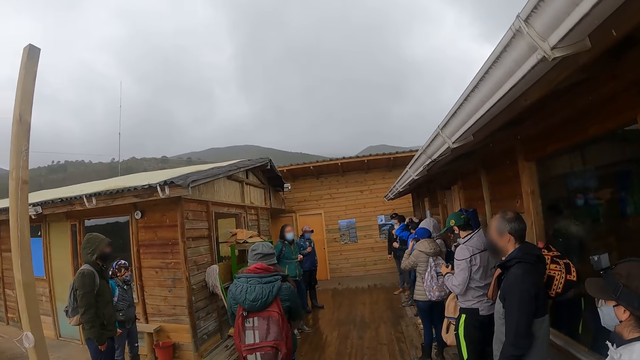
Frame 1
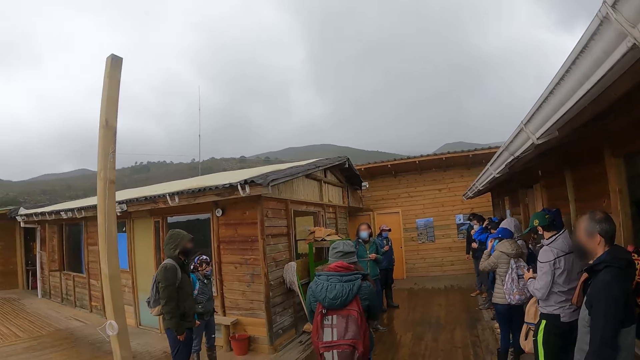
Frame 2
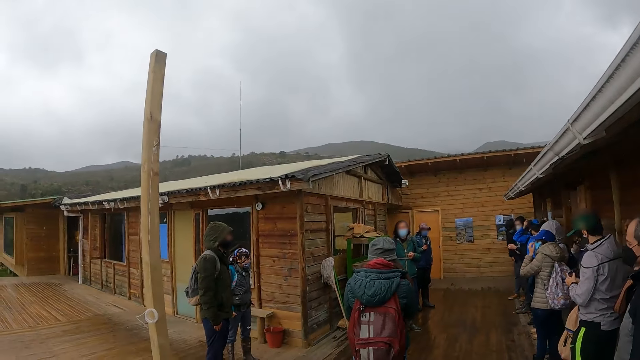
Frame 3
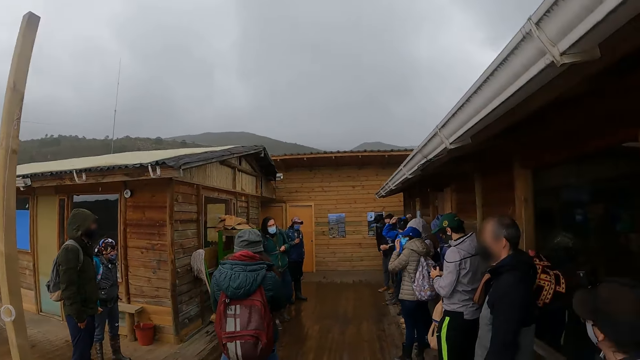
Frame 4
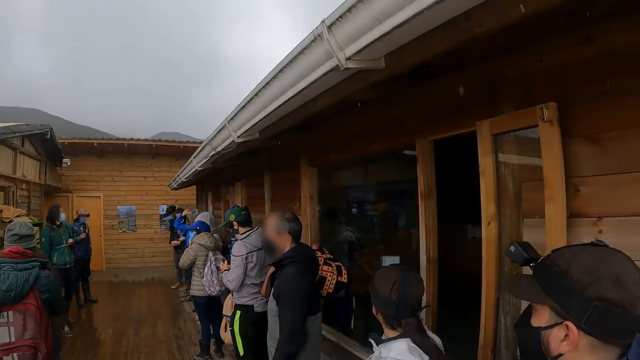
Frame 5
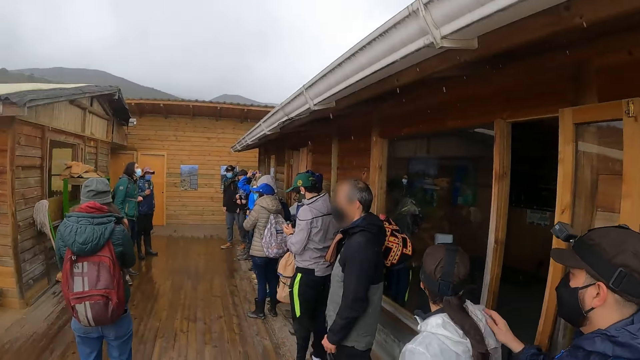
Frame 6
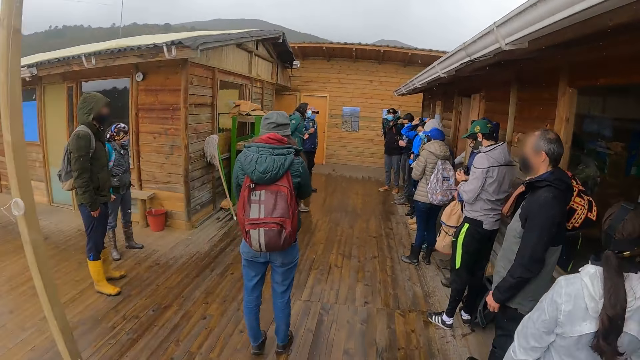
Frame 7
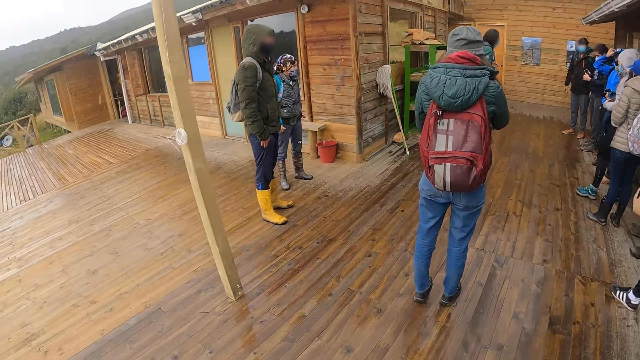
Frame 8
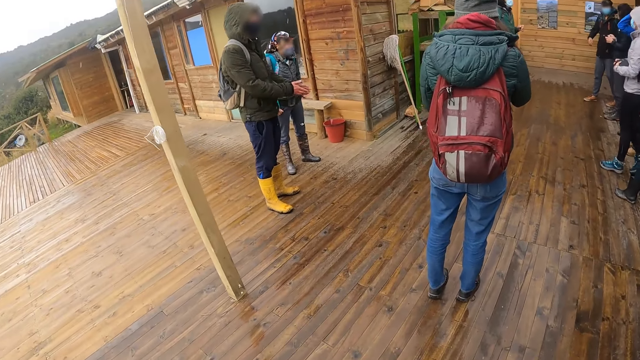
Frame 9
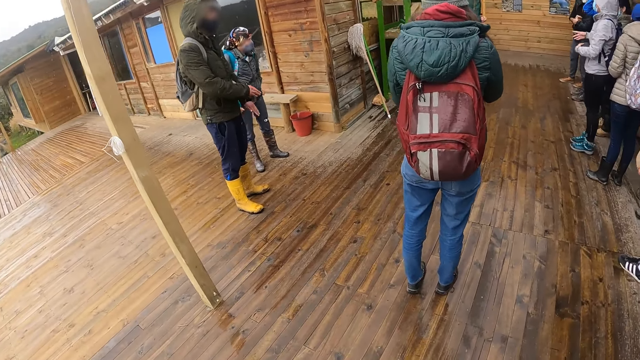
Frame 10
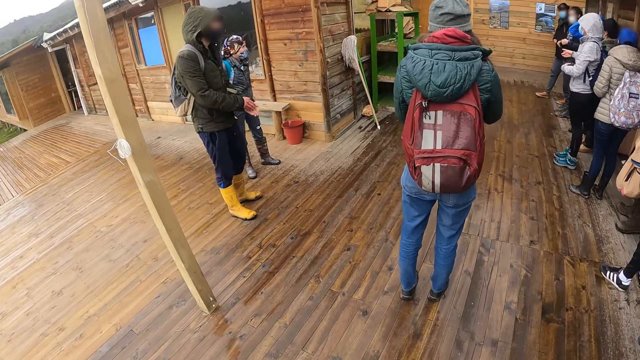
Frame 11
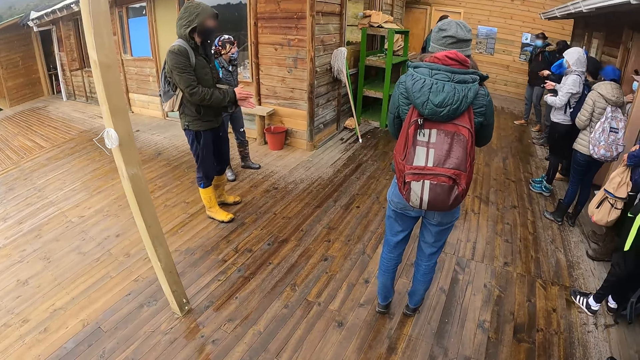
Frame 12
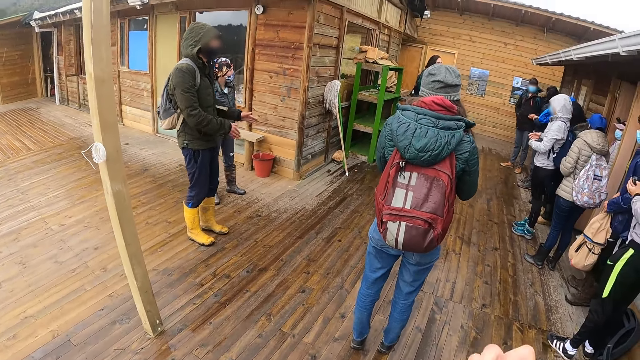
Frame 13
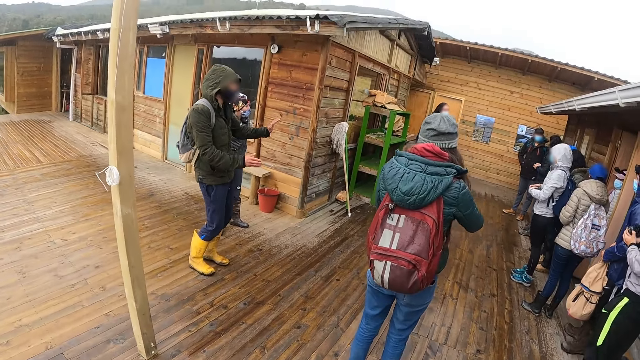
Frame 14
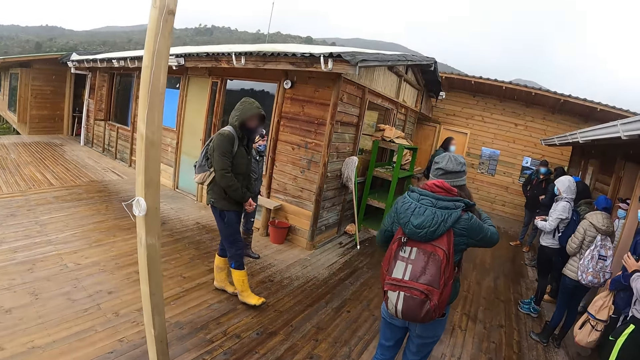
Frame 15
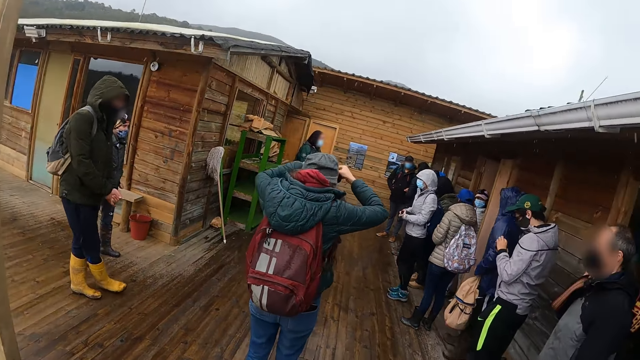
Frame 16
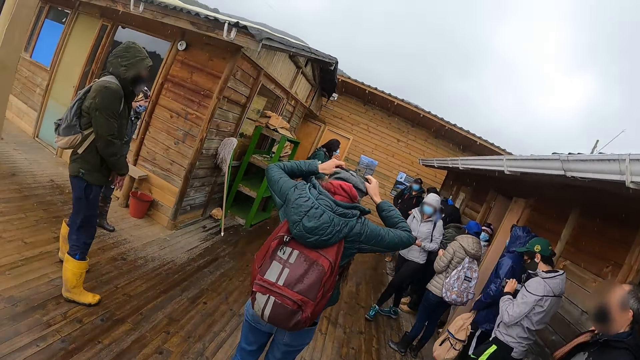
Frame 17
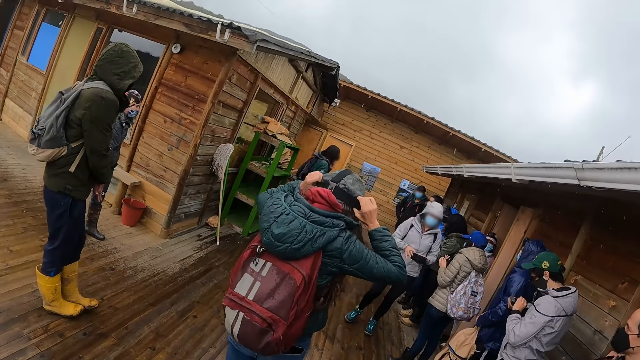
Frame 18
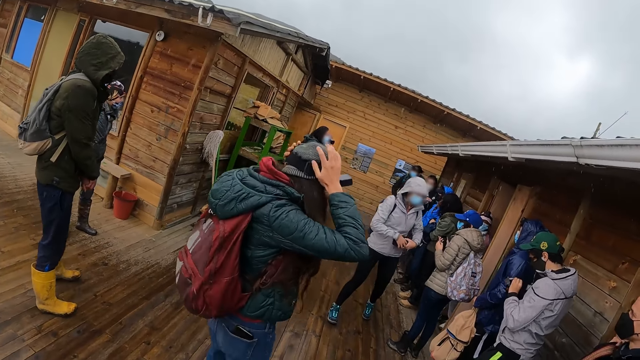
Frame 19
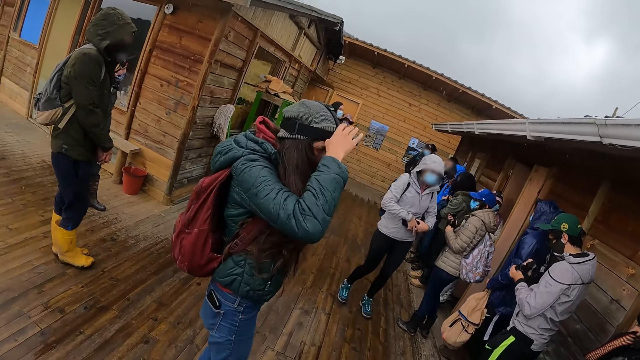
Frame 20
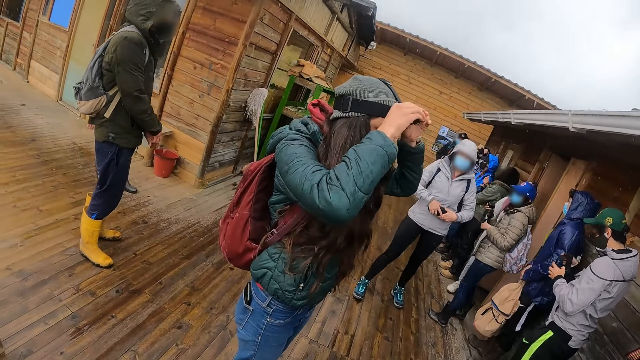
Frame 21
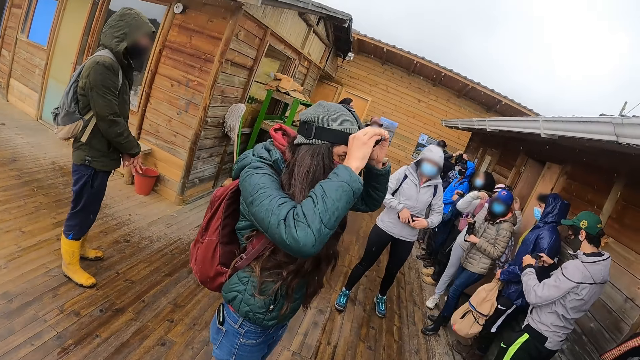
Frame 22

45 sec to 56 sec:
A man touches a woman on her shoulder with his right hand. Another woman wears a camera with her hands. She adjusts the camera.

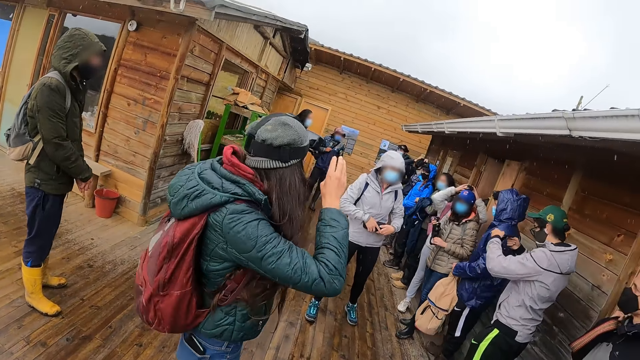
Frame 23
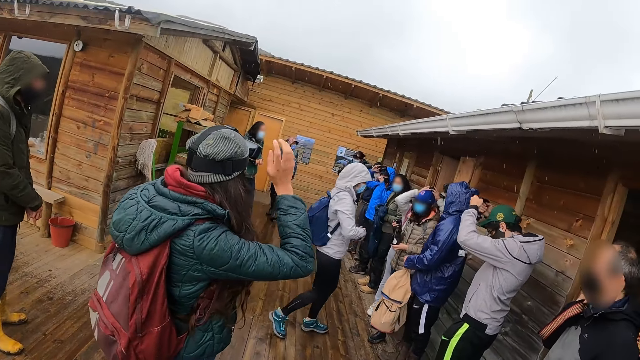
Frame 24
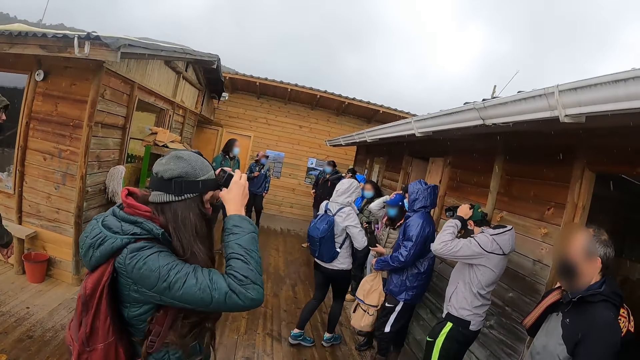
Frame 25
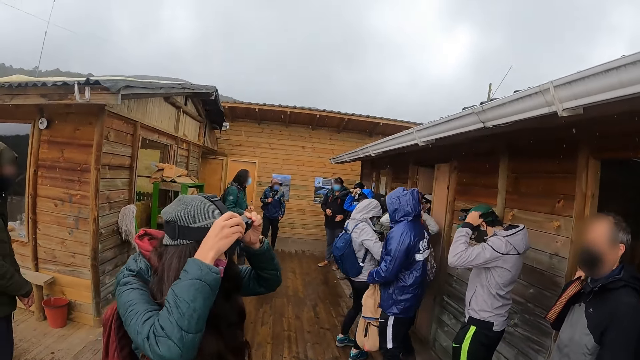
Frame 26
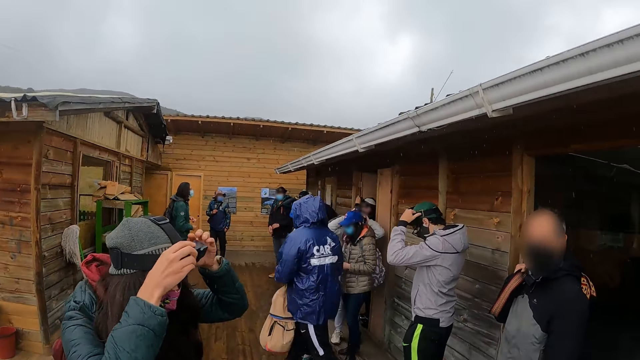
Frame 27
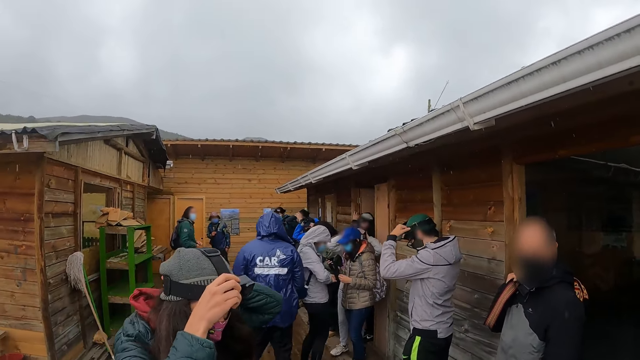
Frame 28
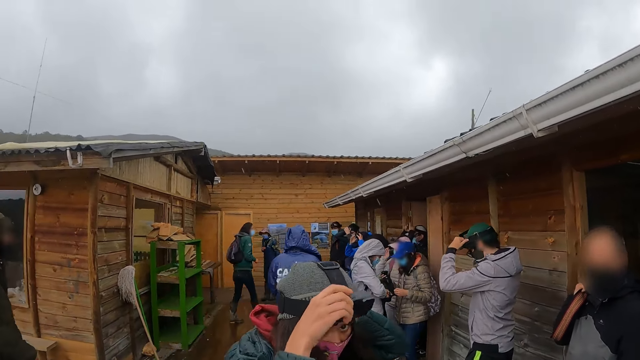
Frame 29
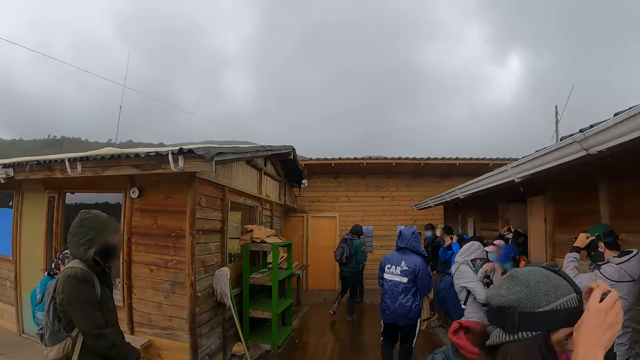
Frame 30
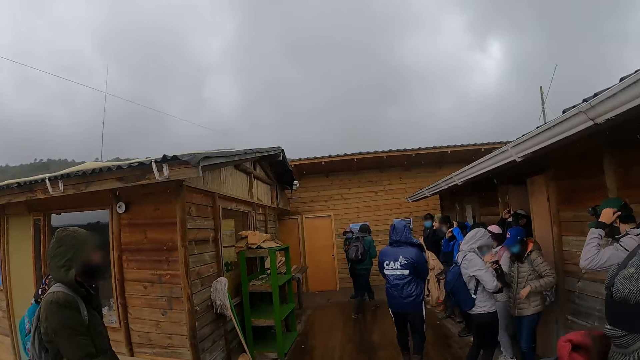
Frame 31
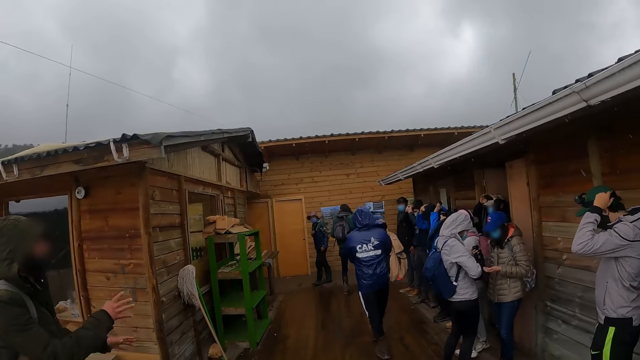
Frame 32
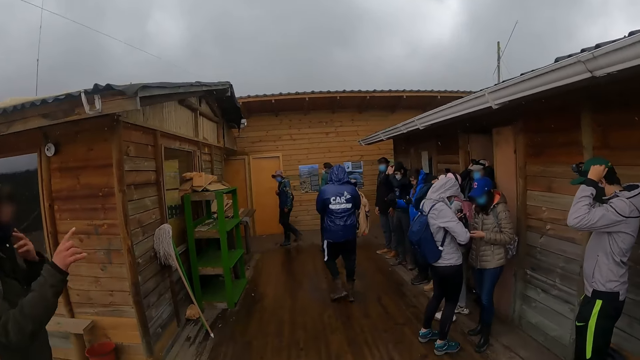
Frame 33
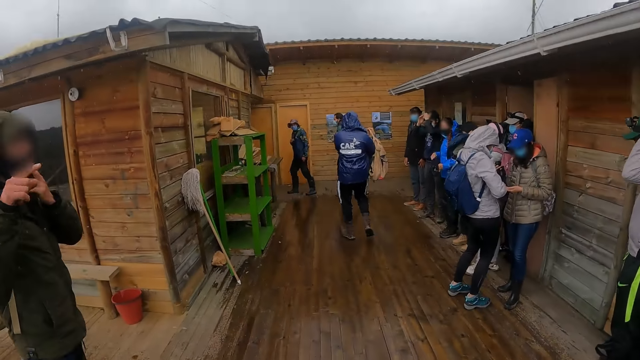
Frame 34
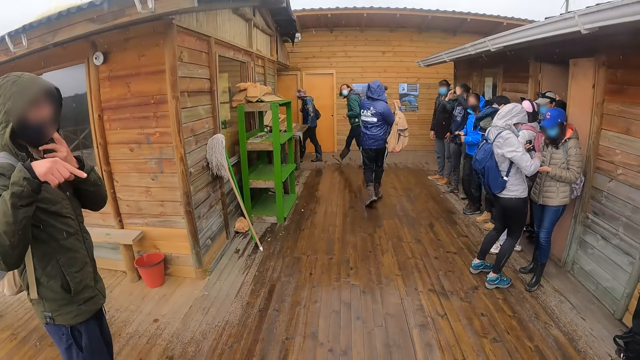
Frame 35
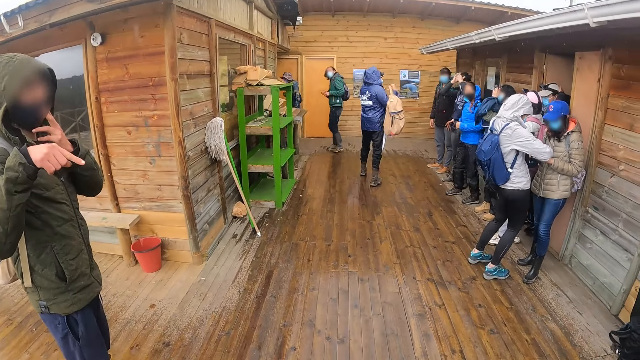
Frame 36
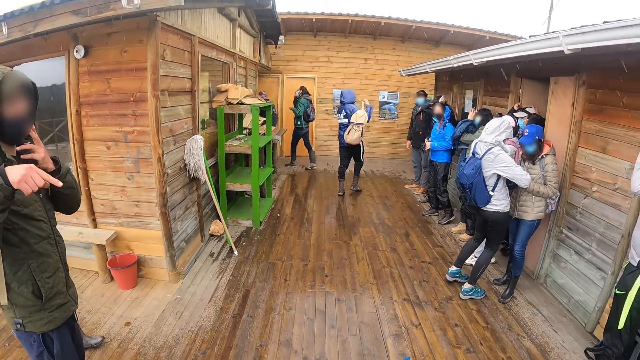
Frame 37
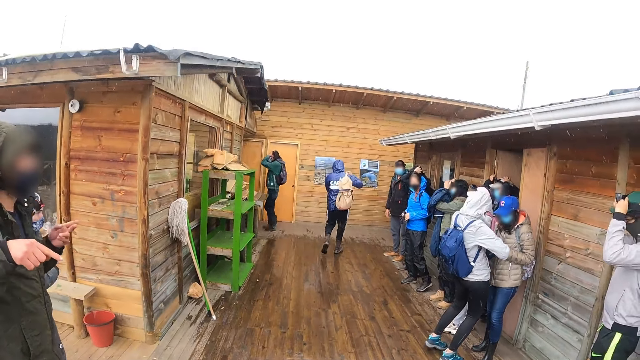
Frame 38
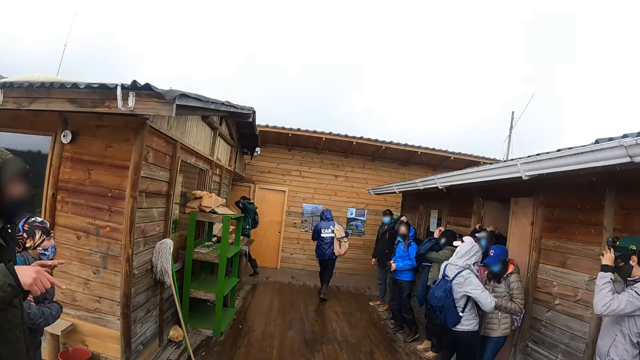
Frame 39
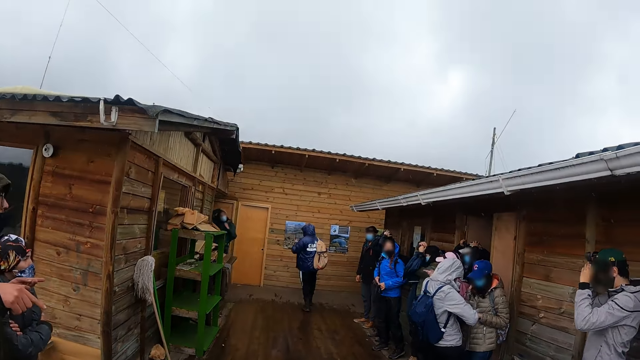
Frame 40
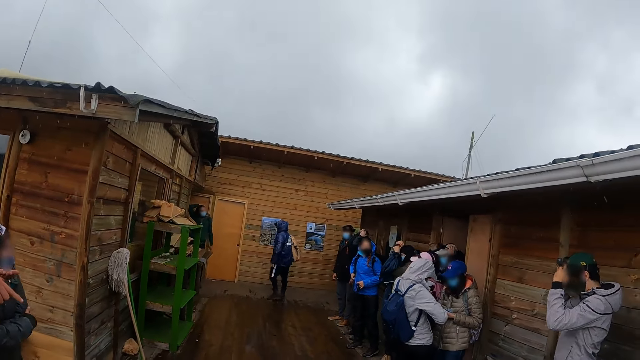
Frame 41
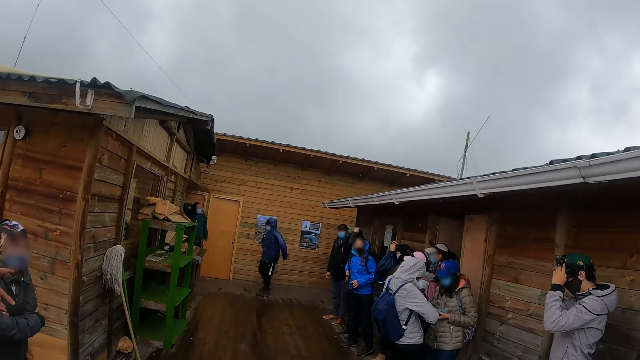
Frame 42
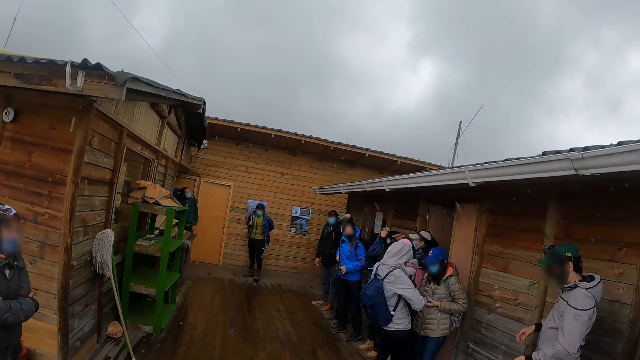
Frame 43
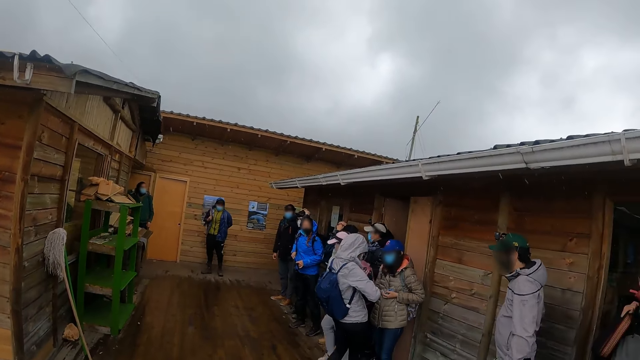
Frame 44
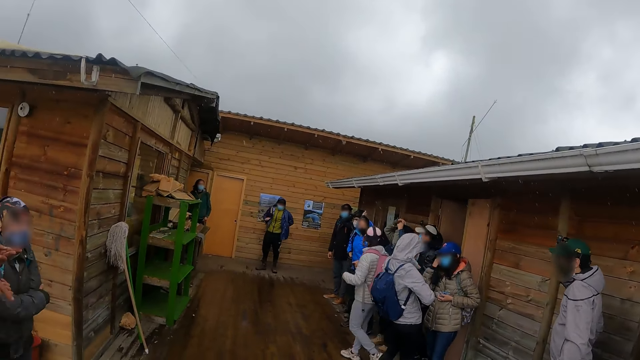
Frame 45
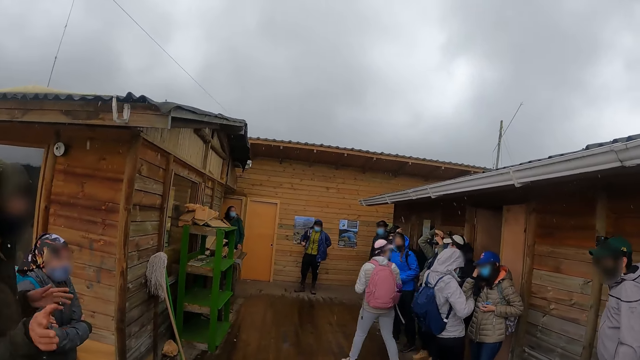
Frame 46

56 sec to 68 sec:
A man wears a camera with his hands. The camera wearer looks around.
